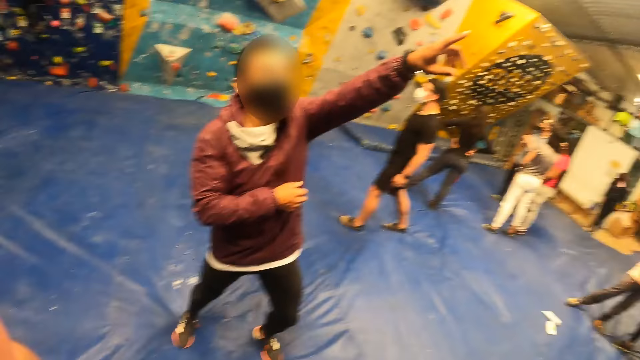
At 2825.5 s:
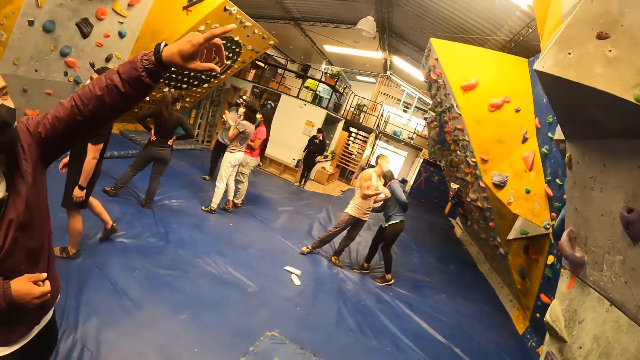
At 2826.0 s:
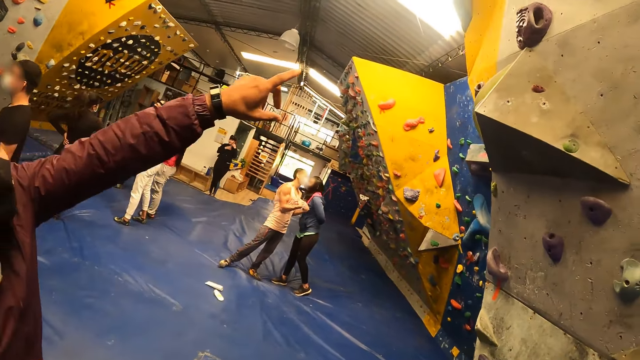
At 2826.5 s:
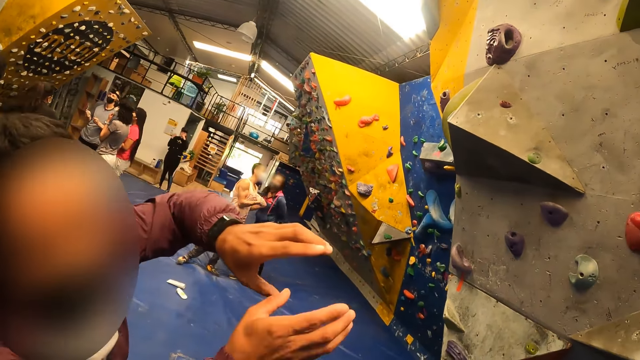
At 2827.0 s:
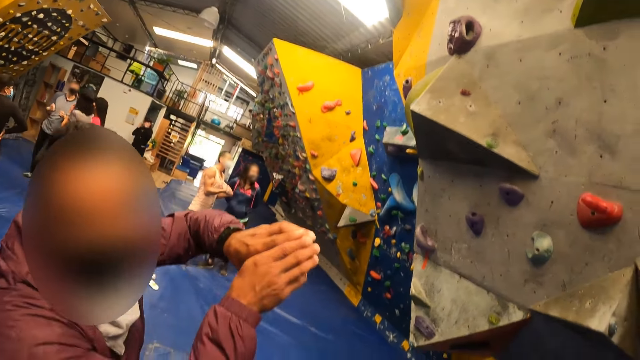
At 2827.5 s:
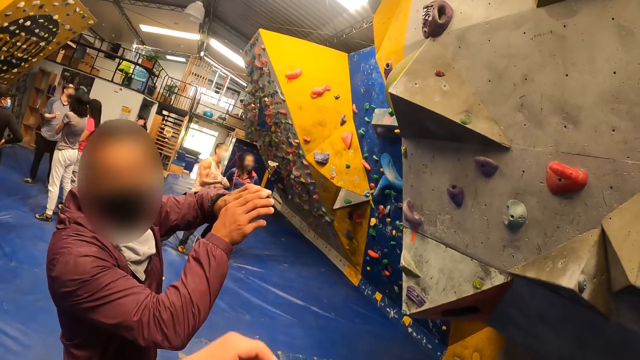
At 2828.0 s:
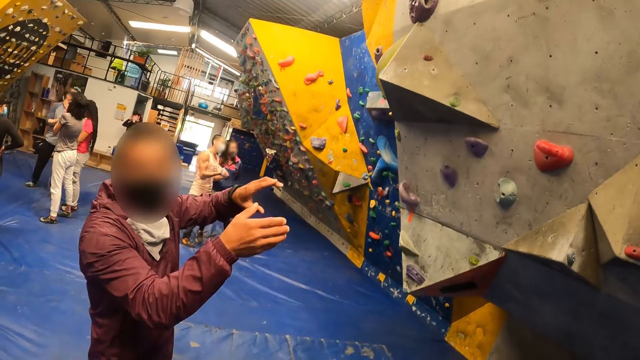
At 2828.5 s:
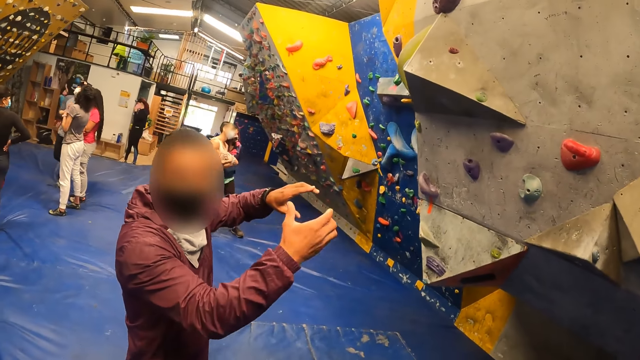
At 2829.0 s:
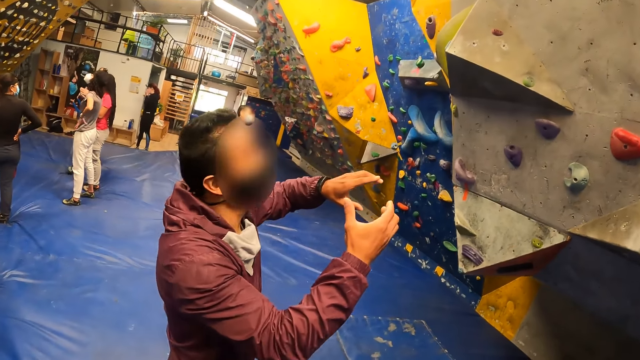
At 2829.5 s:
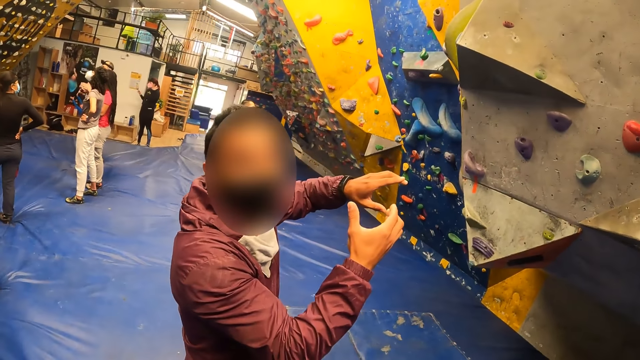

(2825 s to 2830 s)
A man converses with the camera wearer.

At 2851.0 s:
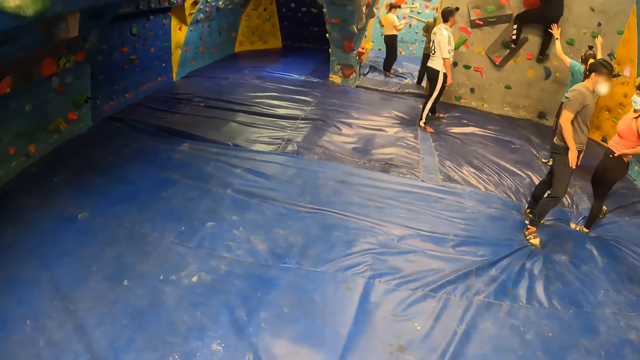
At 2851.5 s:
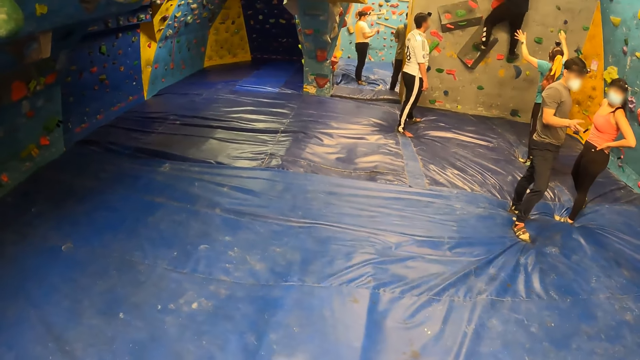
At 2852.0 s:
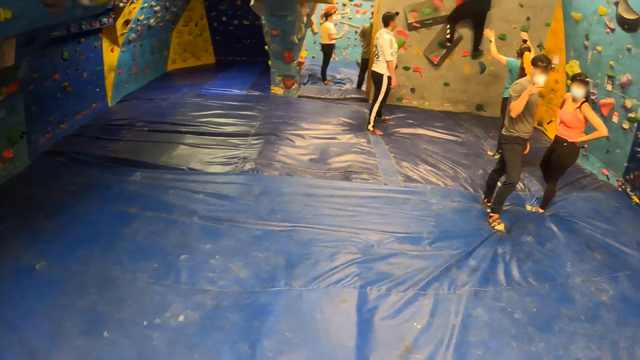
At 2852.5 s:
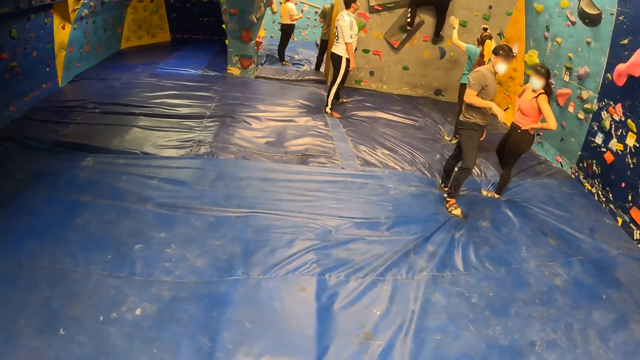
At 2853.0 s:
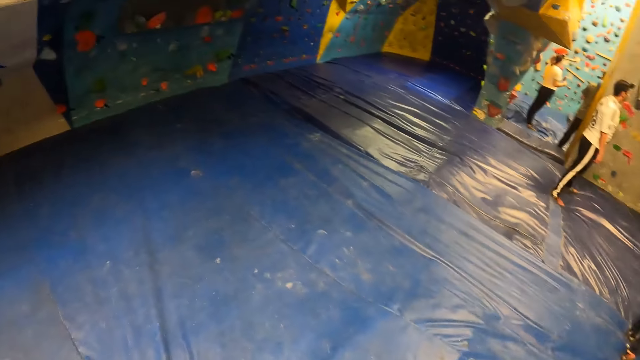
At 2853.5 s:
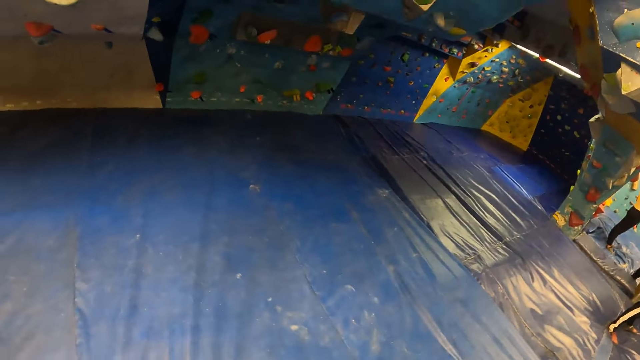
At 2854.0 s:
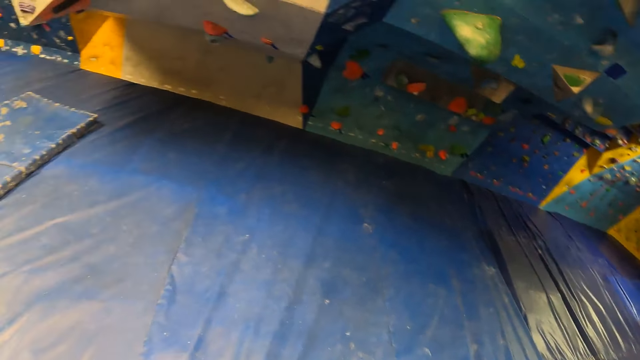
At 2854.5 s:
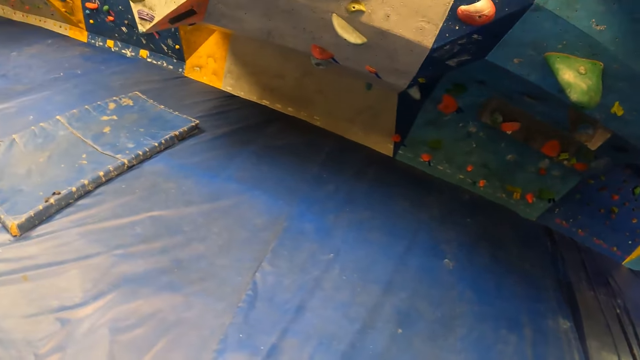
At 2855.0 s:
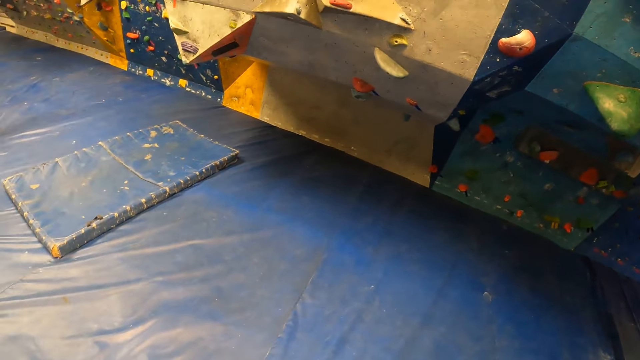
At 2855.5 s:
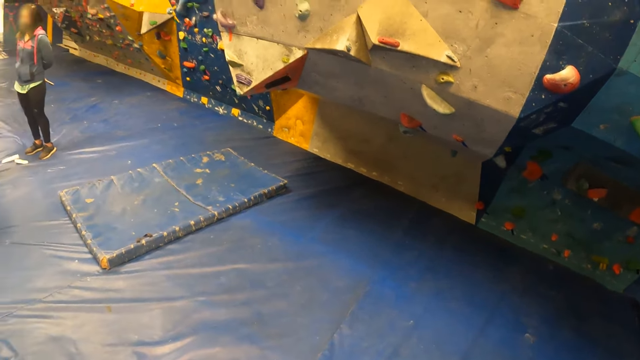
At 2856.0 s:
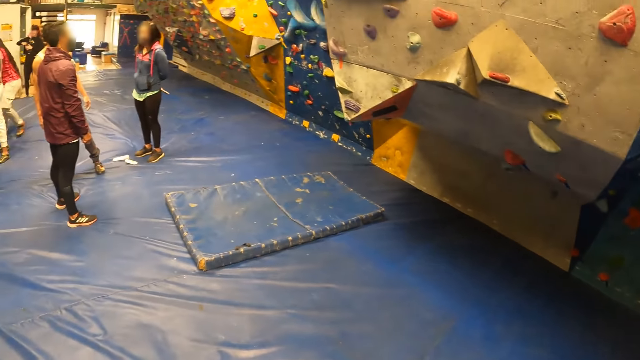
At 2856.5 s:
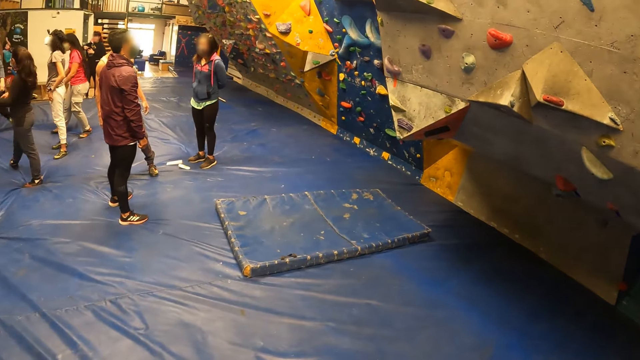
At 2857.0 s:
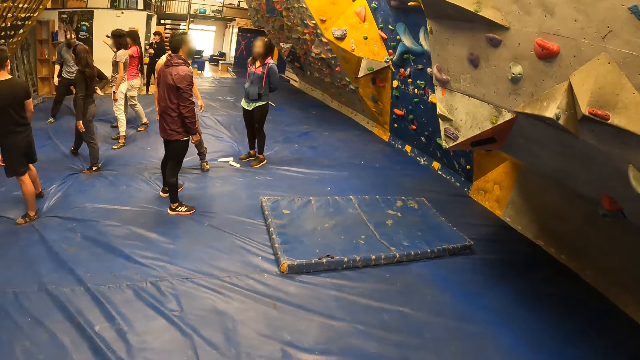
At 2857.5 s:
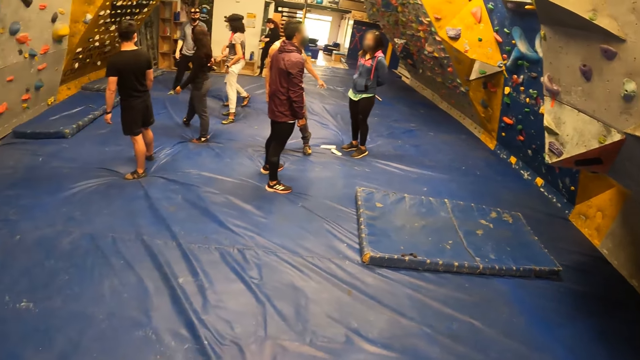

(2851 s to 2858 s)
The camera wearer looks around.

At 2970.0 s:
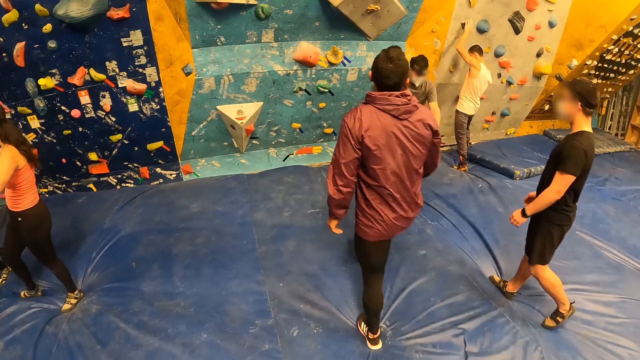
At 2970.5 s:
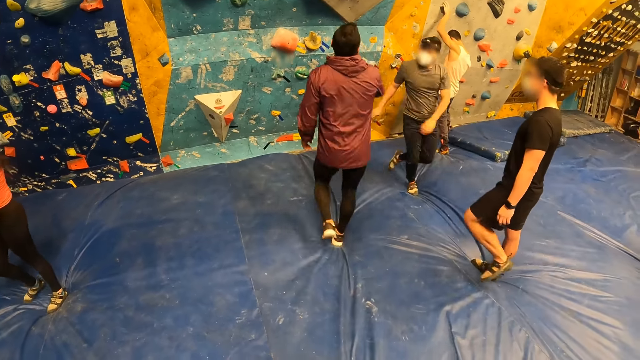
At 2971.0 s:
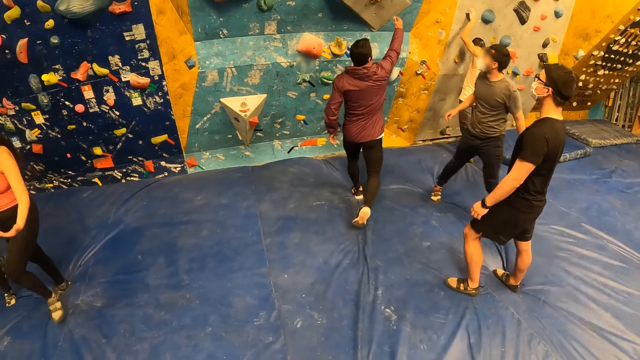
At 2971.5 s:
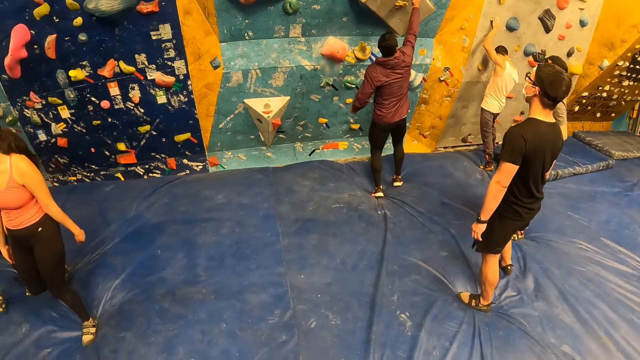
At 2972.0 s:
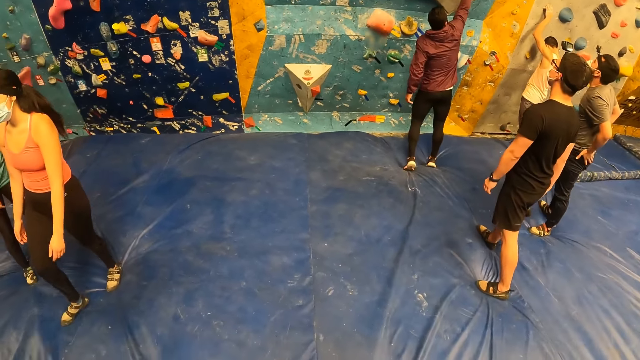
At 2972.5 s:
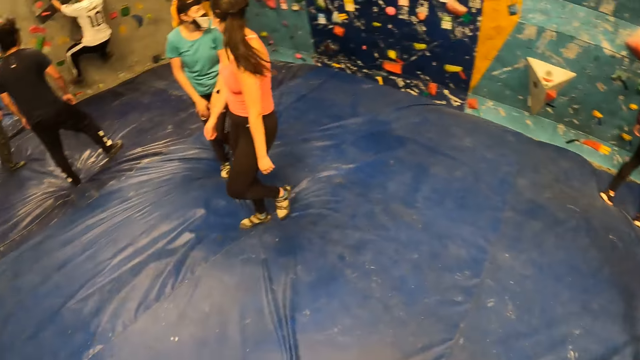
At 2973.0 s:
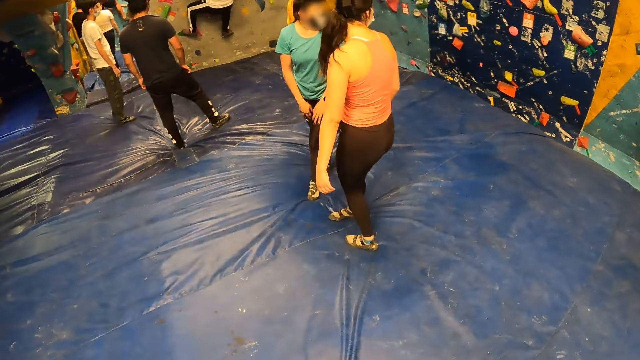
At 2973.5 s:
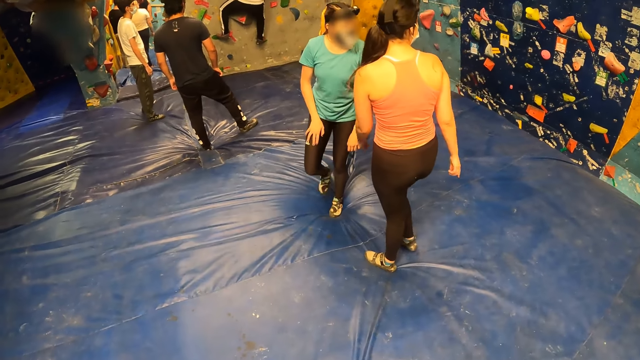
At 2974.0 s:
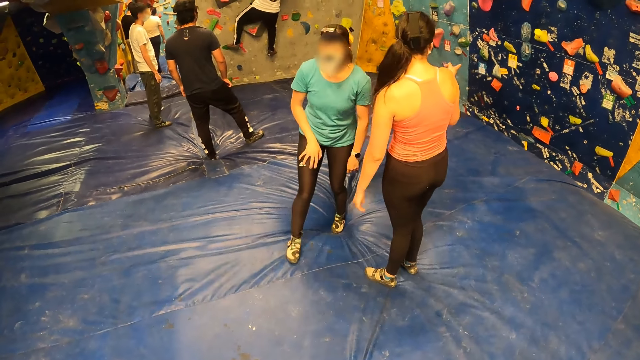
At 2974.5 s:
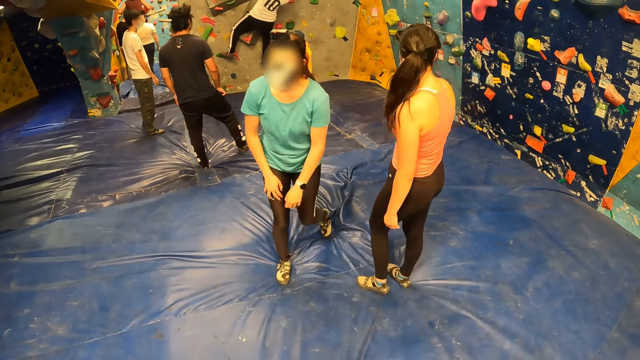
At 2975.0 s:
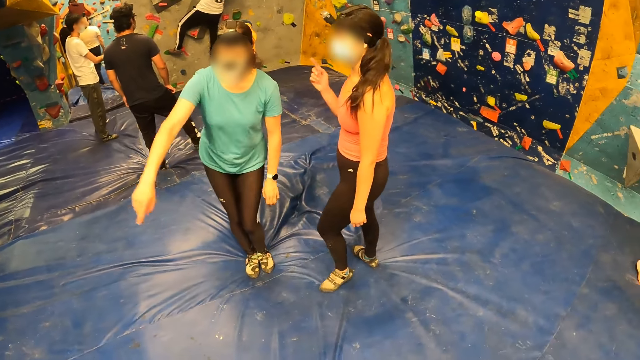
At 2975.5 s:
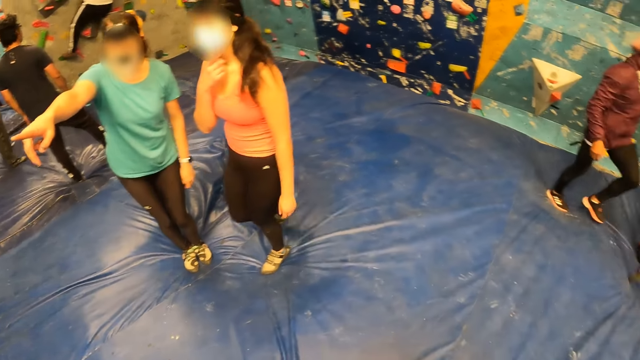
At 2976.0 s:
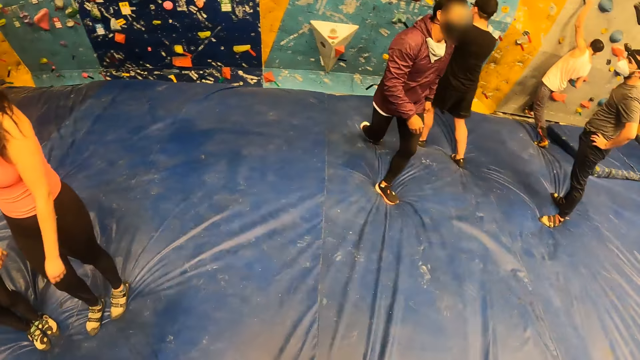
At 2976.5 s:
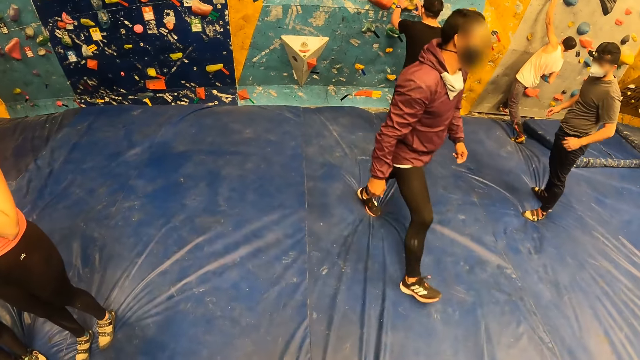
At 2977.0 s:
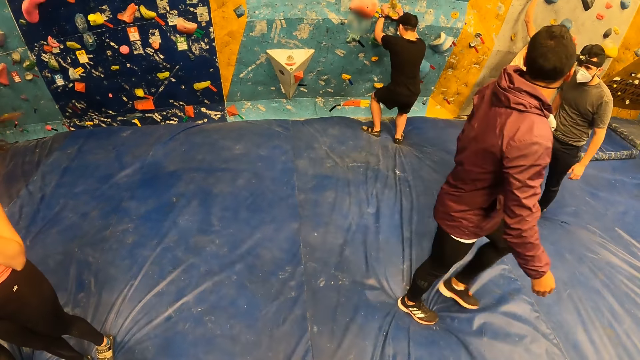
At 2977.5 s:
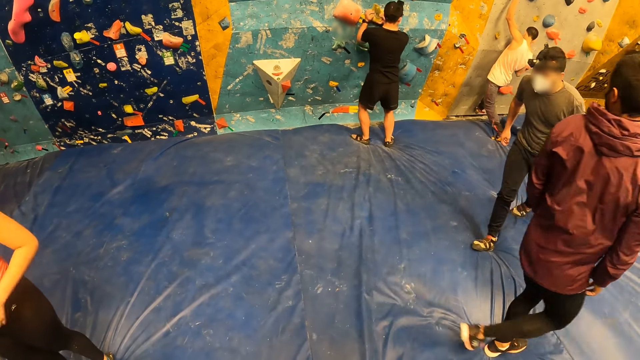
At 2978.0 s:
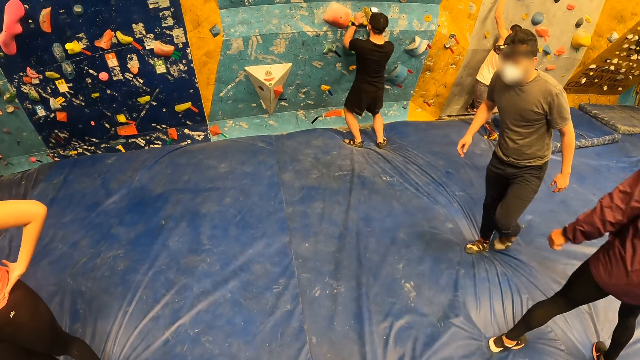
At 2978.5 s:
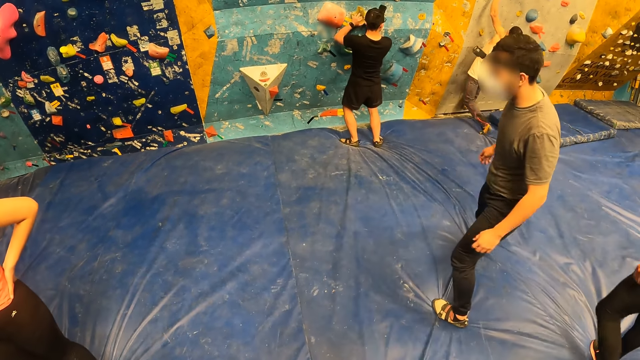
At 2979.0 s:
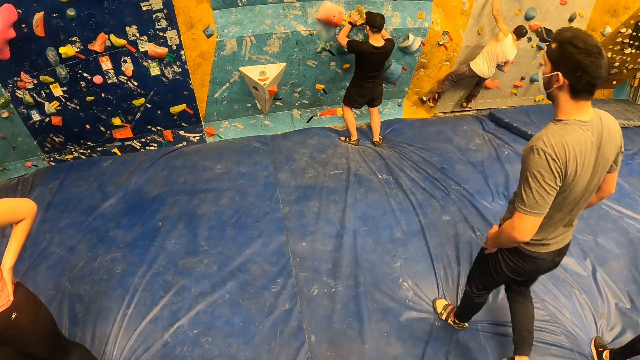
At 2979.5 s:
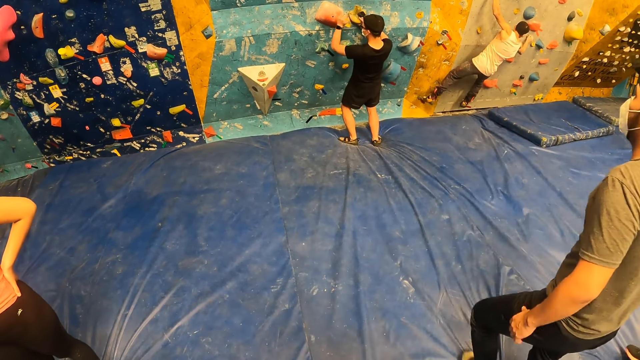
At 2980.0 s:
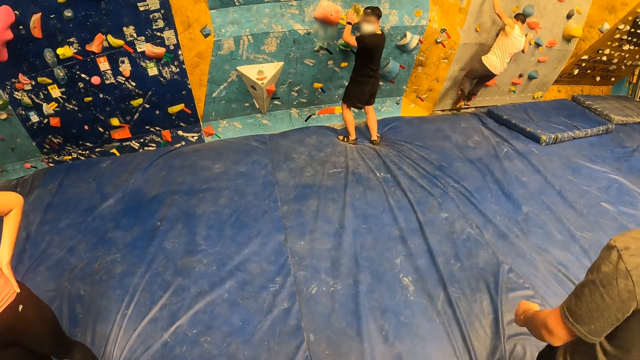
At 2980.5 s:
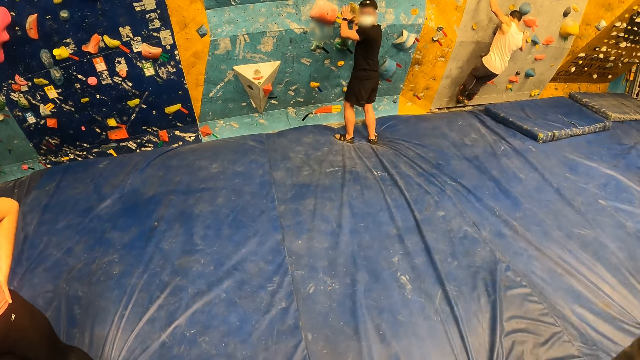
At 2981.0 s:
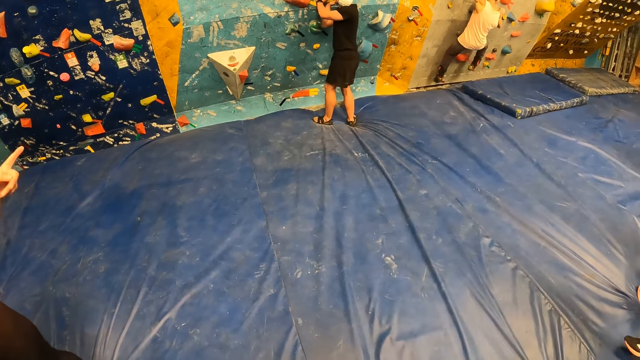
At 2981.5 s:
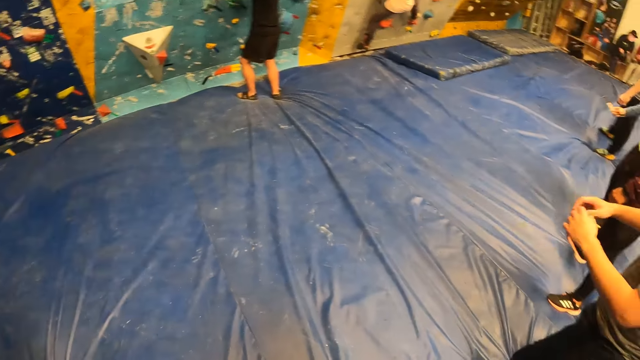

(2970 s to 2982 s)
The man touches the bouldering wall with his right hand.
